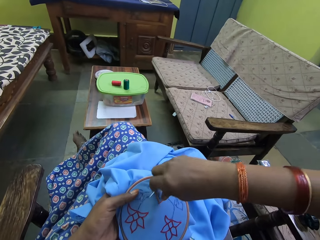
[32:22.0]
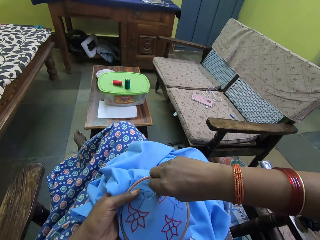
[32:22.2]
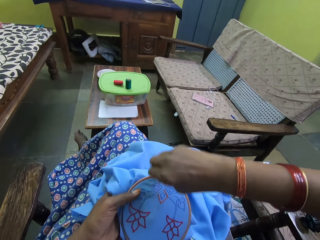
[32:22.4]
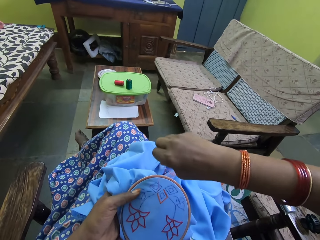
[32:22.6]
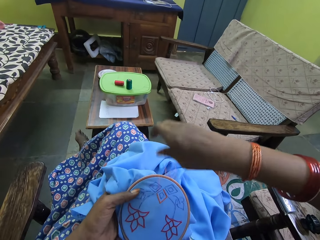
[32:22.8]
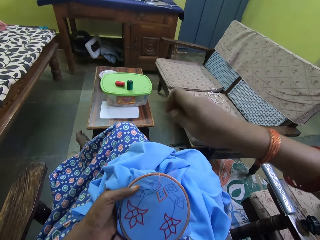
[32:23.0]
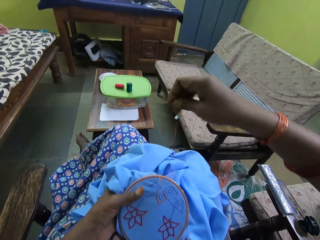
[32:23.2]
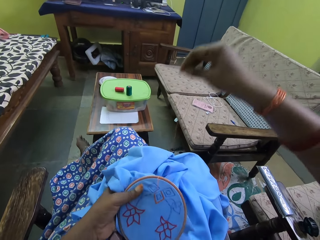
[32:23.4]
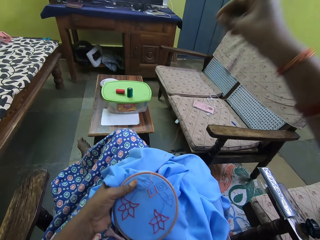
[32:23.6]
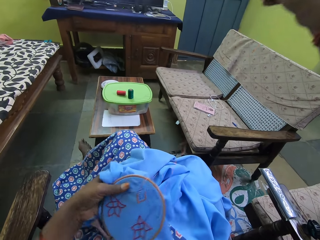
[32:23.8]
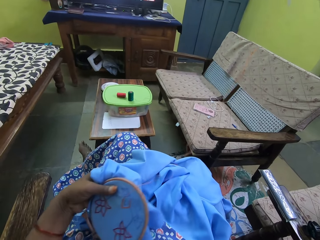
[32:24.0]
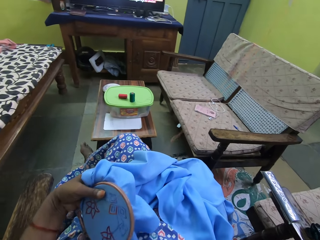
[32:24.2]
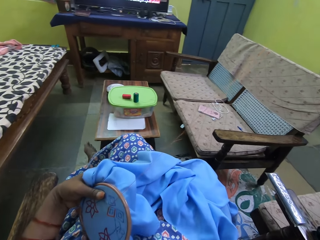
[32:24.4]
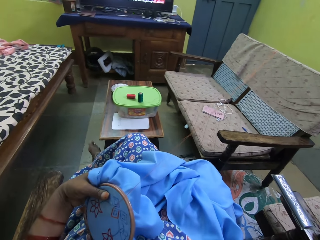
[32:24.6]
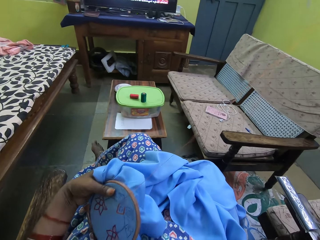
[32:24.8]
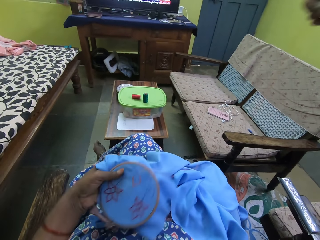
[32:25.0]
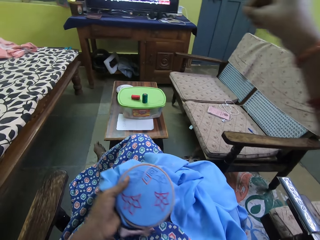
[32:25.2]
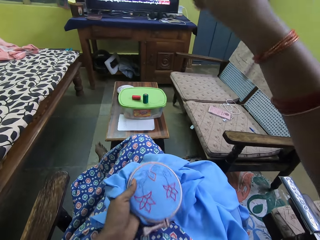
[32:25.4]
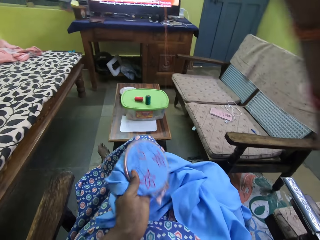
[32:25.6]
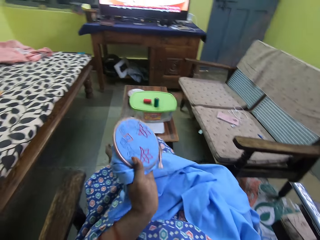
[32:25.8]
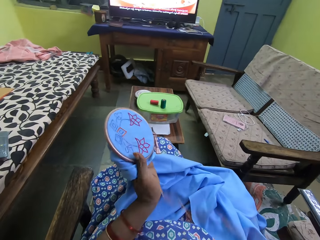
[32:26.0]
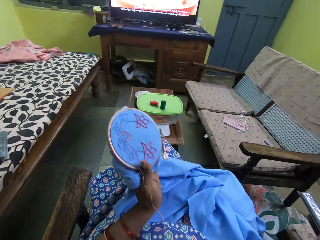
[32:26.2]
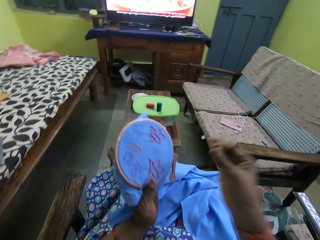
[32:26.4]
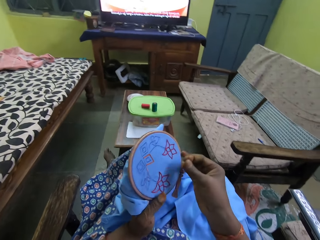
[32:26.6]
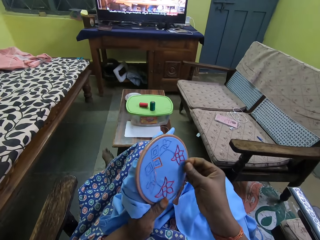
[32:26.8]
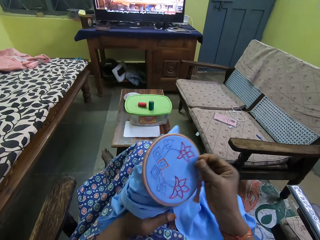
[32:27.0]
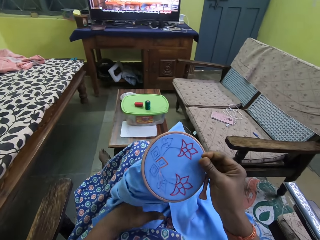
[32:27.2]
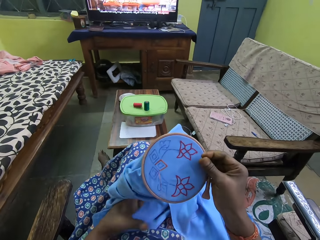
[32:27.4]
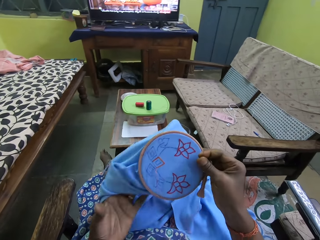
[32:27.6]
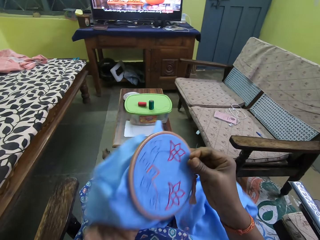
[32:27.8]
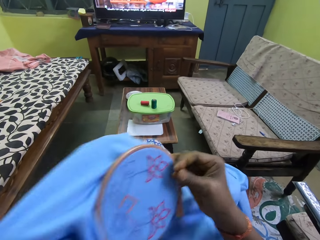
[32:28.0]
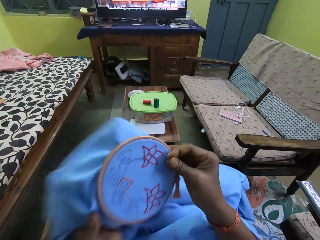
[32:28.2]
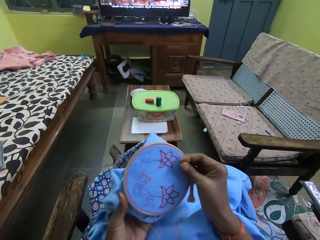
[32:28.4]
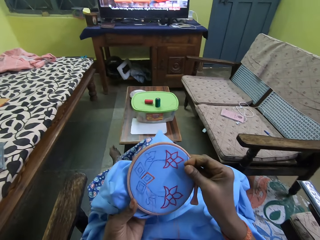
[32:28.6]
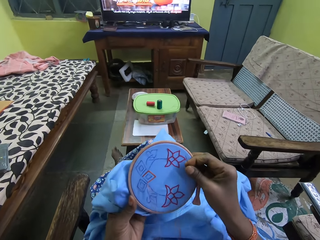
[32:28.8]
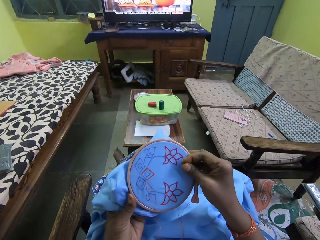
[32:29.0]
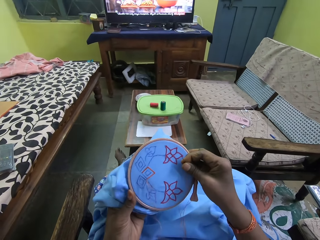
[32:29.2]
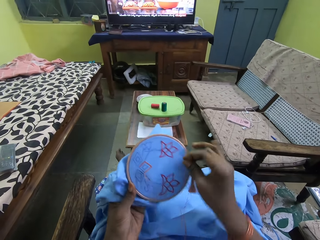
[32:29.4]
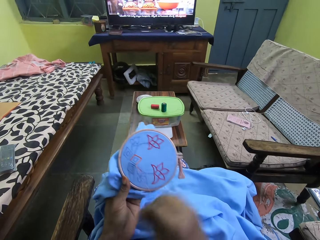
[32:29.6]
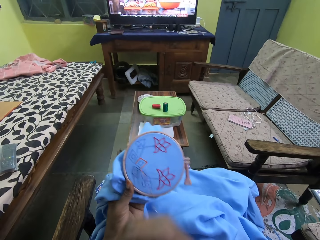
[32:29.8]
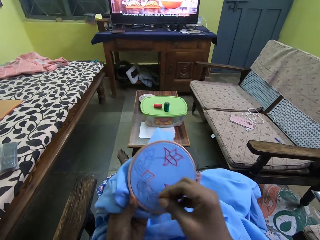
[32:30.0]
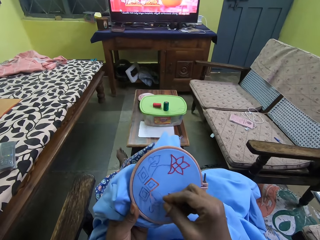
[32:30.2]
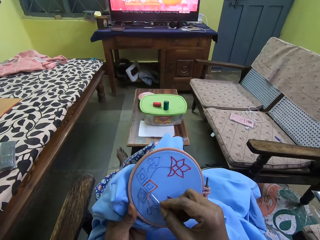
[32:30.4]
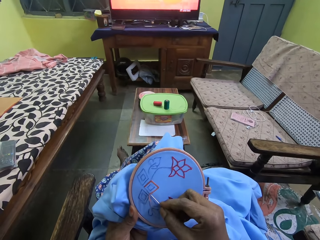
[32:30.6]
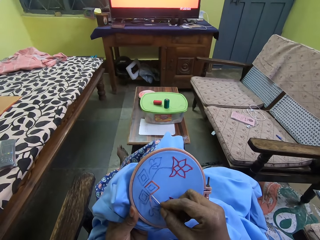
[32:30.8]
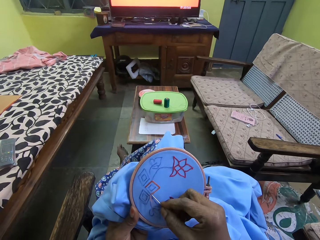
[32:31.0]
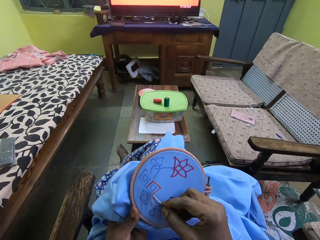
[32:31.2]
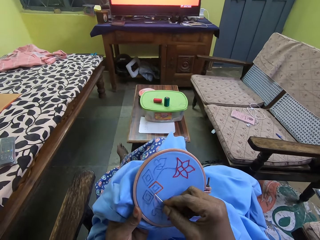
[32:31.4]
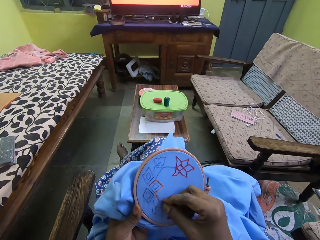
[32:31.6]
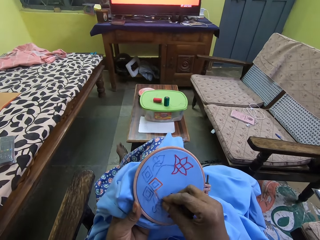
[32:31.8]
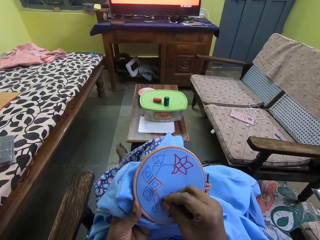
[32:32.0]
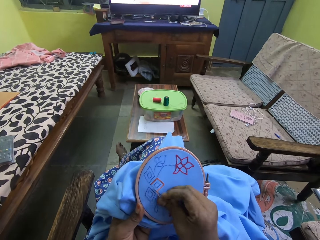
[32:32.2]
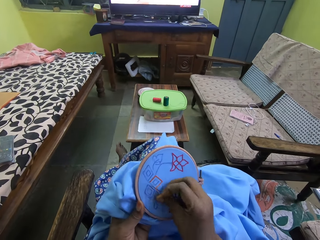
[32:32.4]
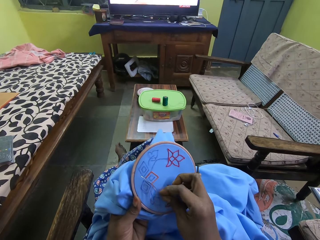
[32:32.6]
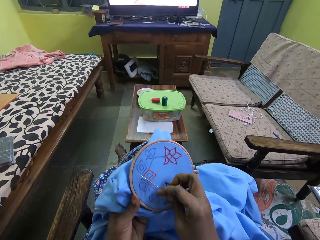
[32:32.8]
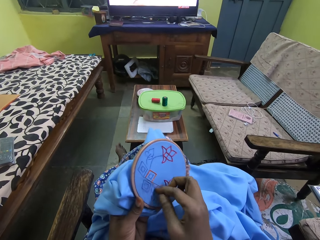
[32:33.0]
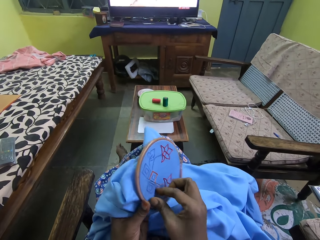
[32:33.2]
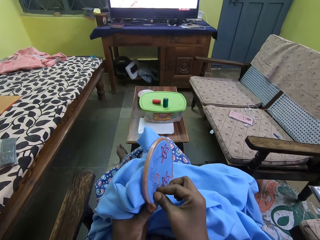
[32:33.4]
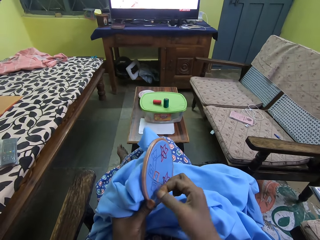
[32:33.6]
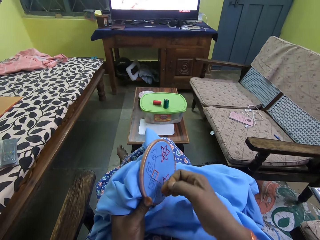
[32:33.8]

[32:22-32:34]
The camera wearer pulls the thread with the right hand. She pulls the needle with the right hand. She passes the blue cloth in her left hand to her right hand. She lifts the bag with the left hand. She lifts the hand bag with the right hand. She passes the blue cloth in her right hand to her left hand. She holds the bag with the left hand. She embroiders on the blue cloth in her left hand with the needle and the red thread in her right hand. She places the needle on the bag with the right hand.

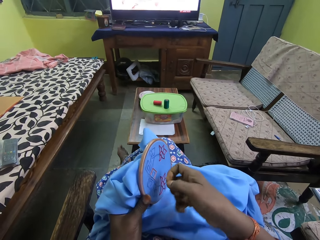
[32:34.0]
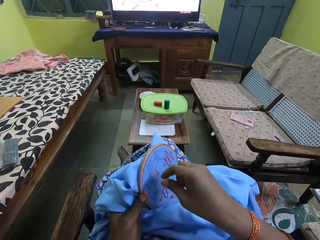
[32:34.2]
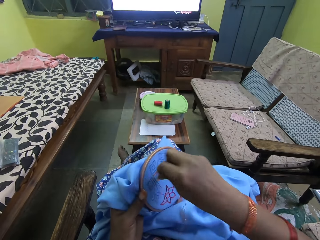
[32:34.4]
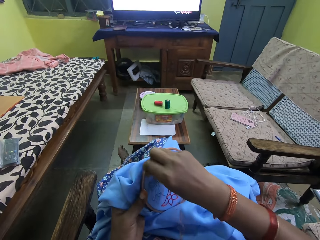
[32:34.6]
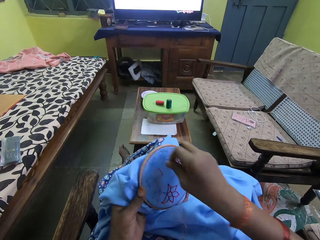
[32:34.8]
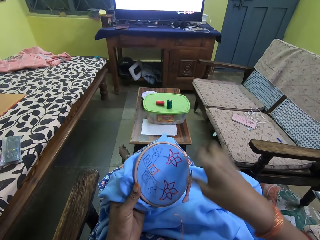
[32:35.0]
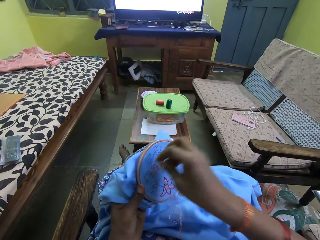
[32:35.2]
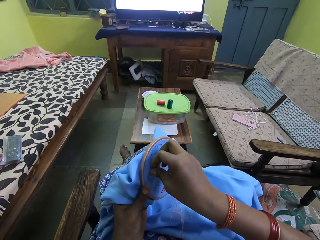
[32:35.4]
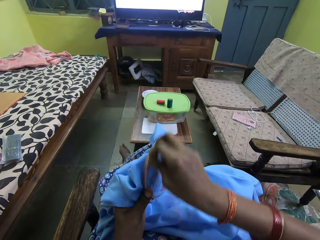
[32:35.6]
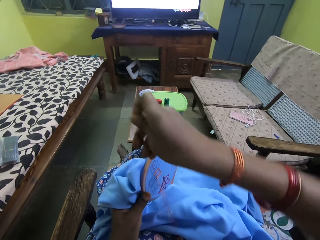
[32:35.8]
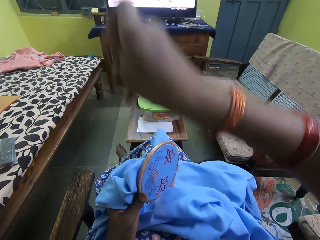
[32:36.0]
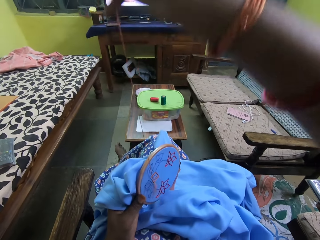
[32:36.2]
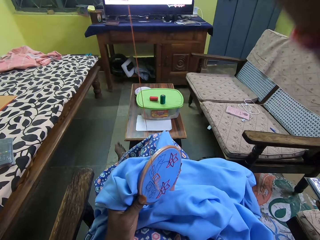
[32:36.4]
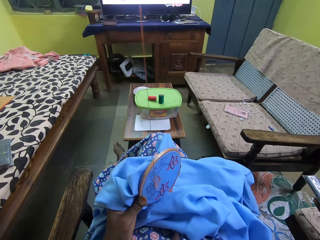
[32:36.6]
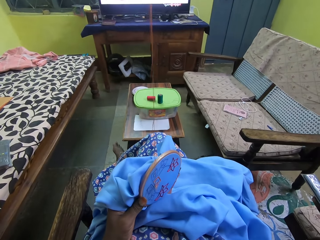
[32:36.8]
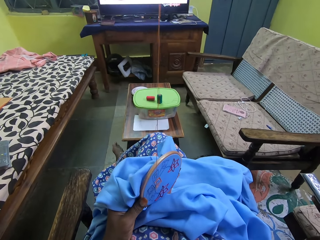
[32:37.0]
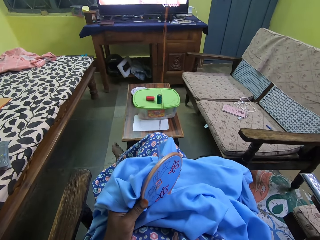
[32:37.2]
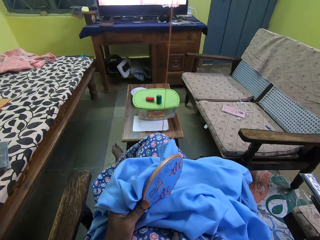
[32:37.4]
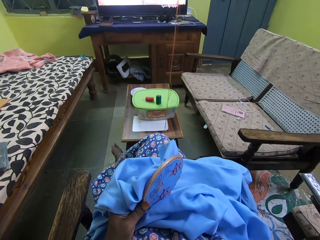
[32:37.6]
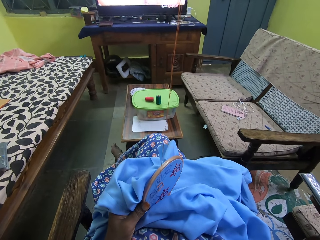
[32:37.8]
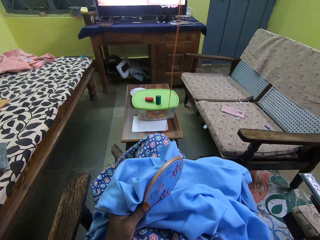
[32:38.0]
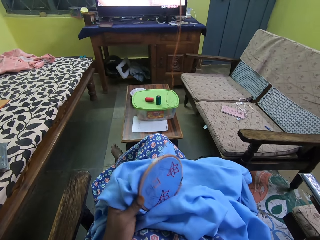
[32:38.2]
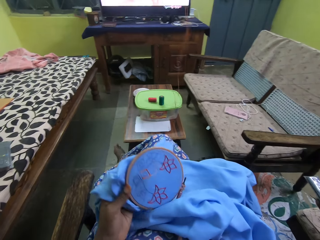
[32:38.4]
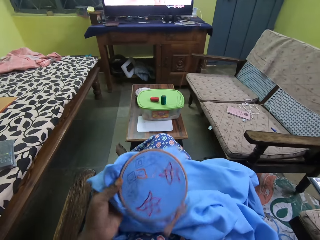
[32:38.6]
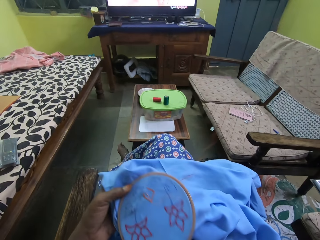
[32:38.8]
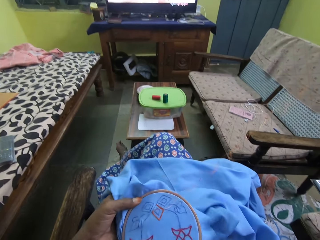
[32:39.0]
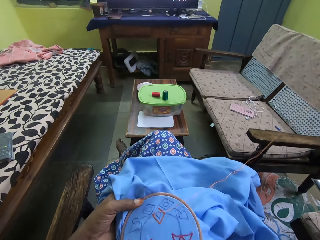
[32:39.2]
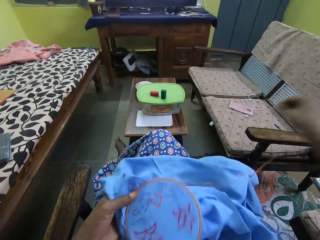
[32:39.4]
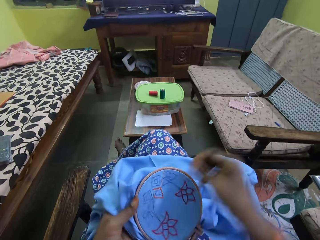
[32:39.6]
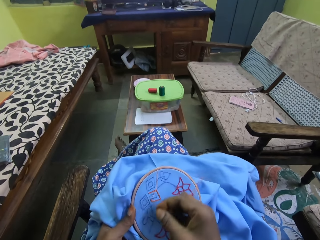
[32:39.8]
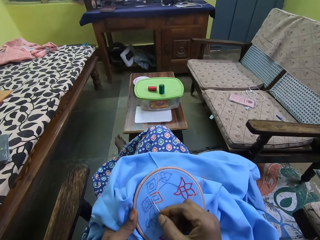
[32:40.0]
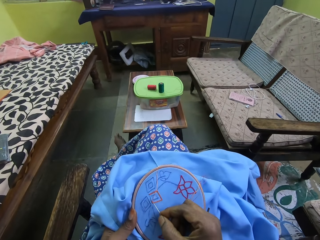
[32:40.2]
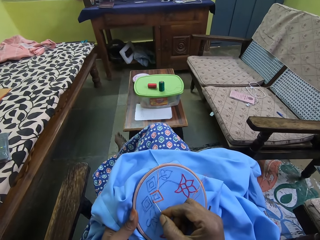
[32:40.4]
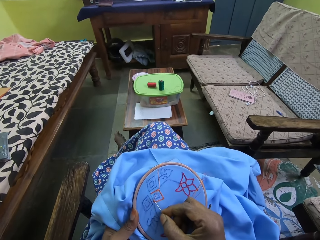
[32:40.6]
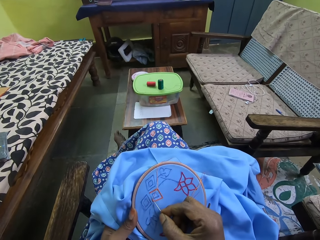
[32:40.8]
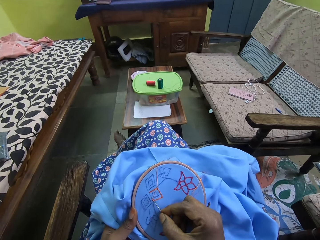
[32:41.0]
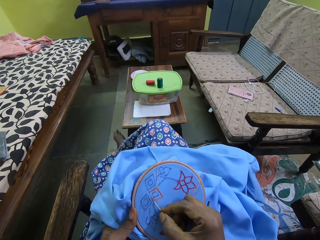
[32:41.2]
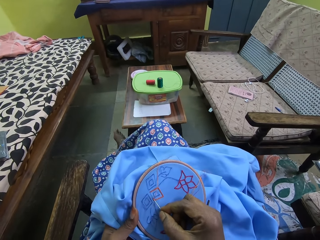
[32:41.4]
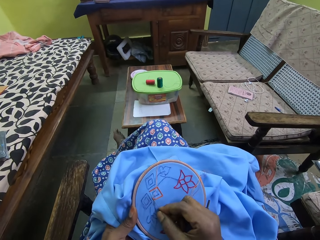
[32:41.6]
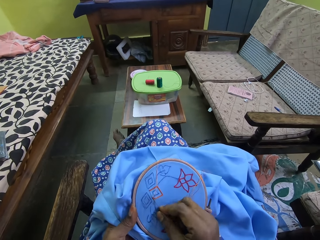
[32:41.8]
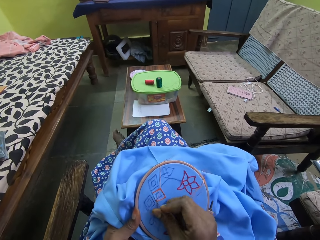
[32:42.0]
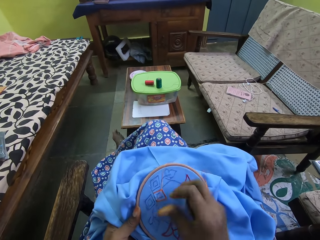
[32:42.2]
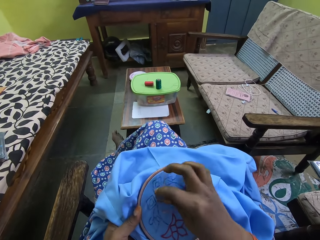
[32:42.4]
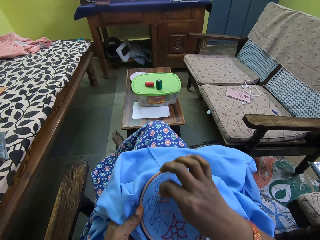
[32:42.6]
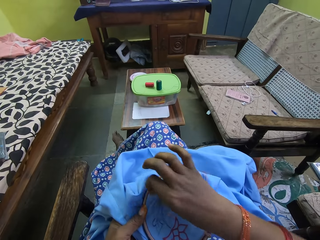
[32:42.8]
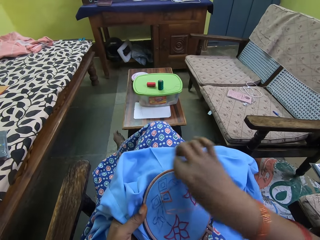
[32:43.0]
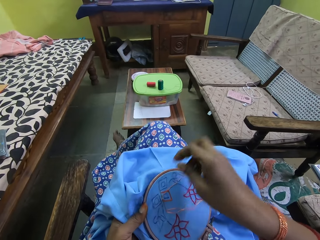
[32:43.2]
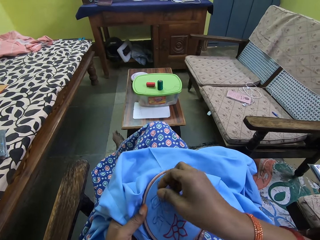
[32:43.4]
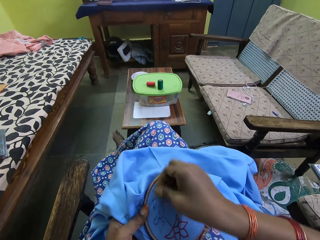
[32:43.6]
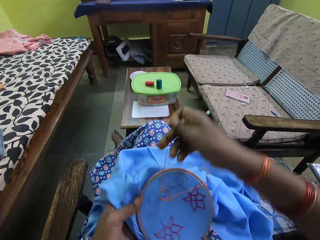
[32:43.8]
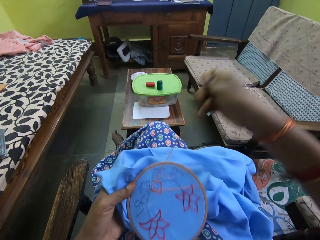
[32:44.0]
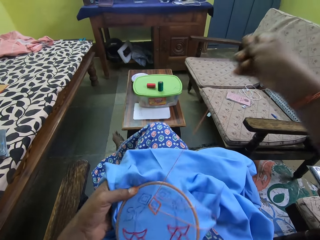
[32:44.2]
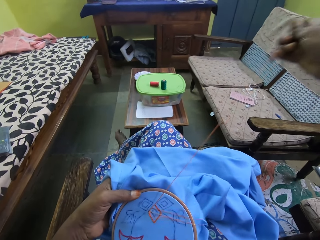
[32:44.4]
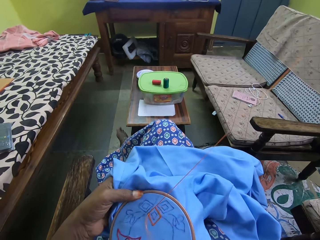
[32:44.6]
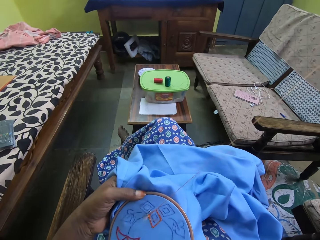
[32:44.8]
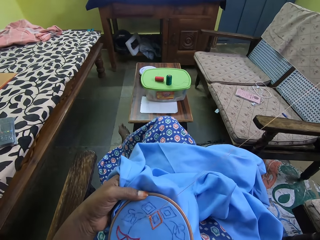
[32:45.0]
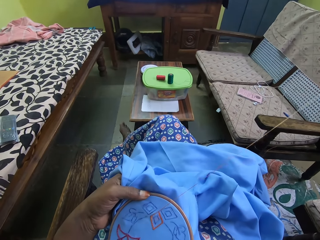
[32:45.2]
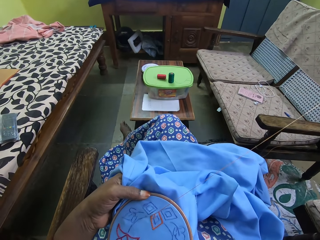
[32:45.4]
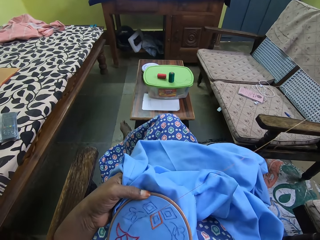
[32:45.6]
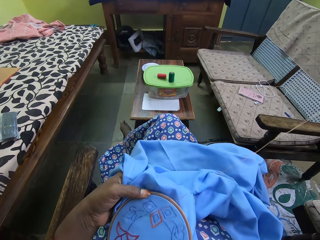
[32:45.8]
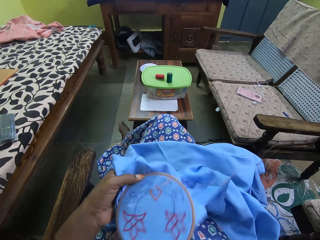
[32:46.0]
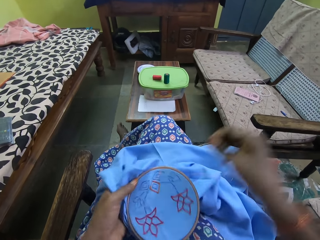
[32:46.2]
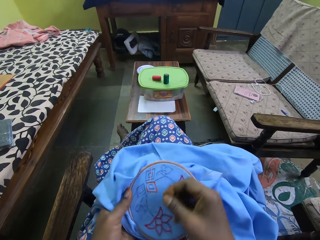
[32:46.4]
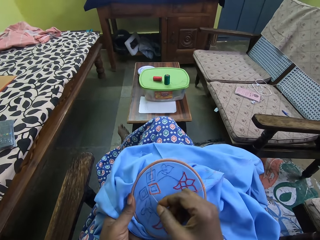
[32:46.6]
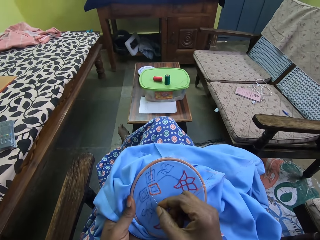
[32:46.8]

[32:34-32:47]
The camera wearer rotates the thread around the needle with the right hand. They pull the needle with the right hand. They place the needle on the bag with the right hand. They rotate the thread around the needle with the right hand. They pull the needle with the right hand.
